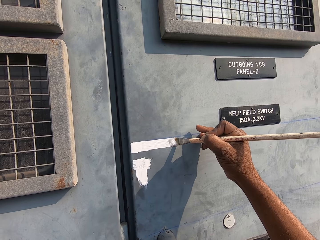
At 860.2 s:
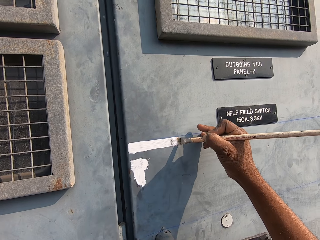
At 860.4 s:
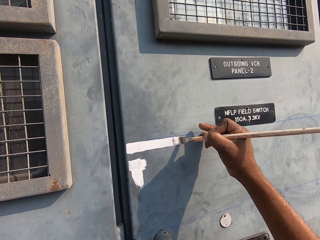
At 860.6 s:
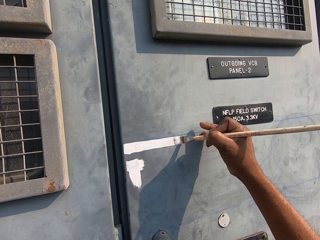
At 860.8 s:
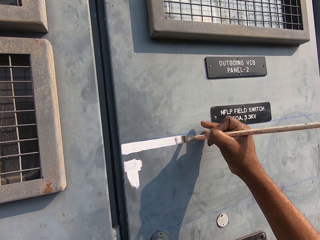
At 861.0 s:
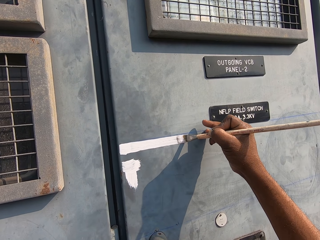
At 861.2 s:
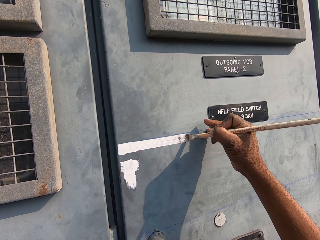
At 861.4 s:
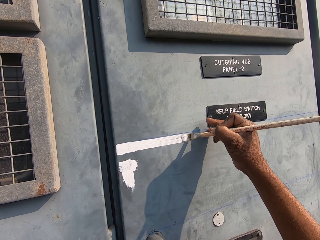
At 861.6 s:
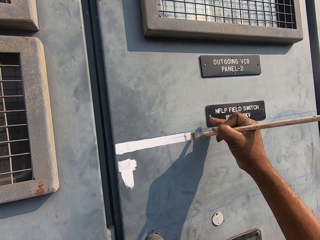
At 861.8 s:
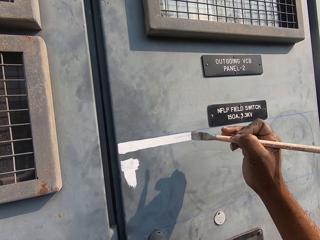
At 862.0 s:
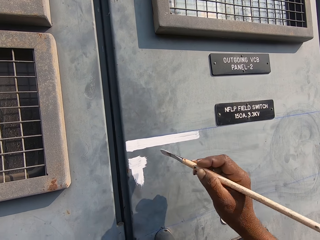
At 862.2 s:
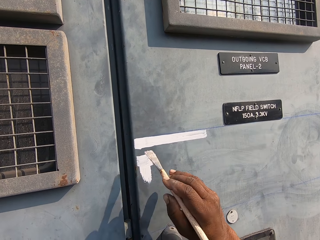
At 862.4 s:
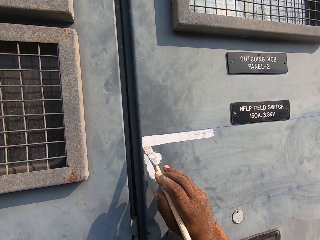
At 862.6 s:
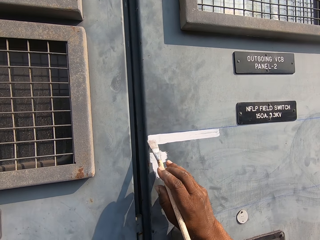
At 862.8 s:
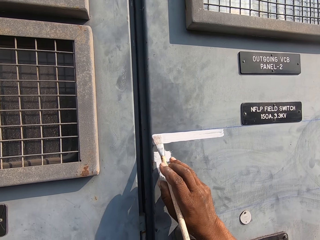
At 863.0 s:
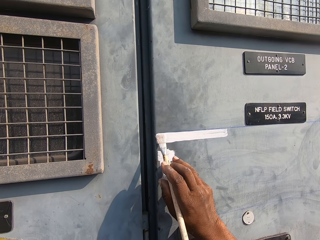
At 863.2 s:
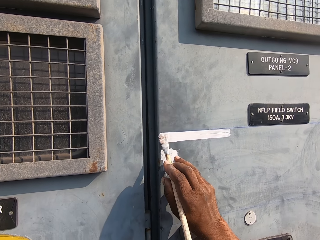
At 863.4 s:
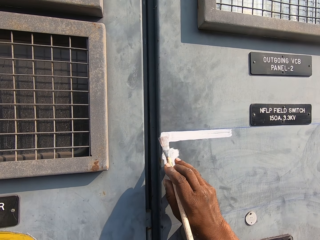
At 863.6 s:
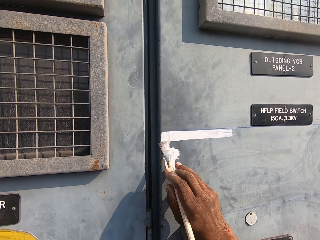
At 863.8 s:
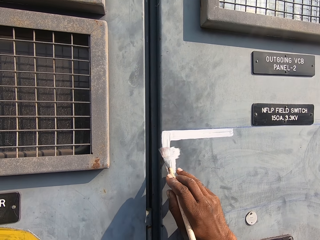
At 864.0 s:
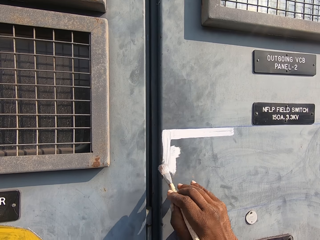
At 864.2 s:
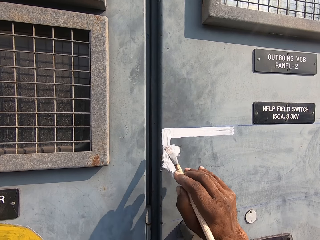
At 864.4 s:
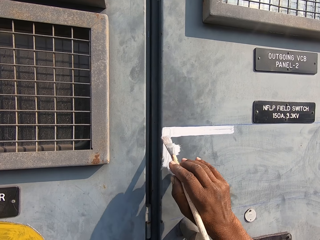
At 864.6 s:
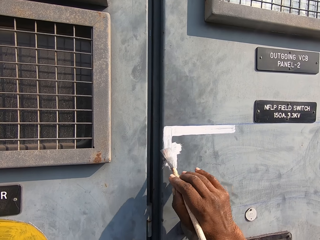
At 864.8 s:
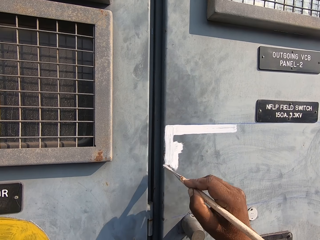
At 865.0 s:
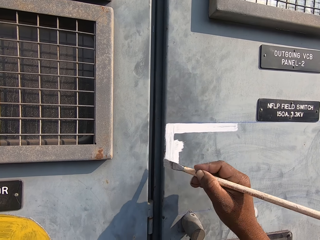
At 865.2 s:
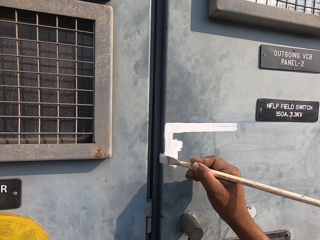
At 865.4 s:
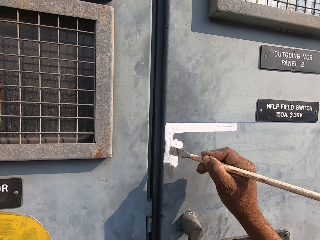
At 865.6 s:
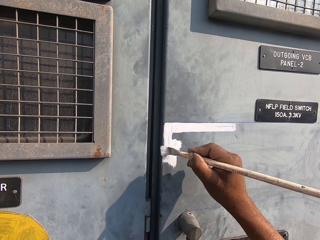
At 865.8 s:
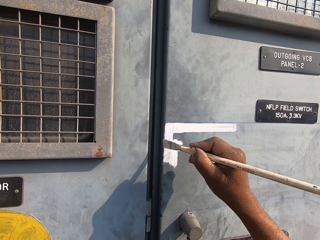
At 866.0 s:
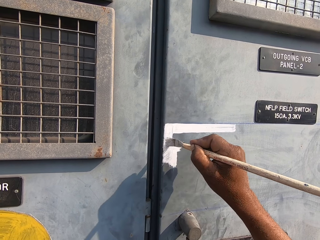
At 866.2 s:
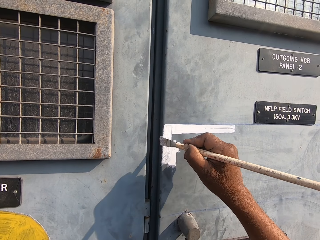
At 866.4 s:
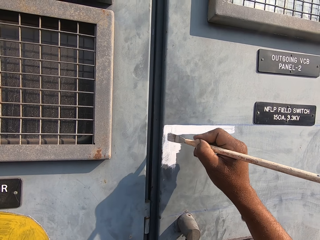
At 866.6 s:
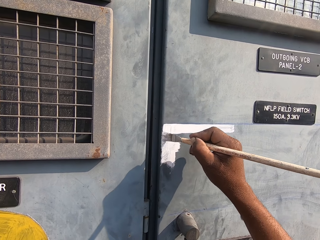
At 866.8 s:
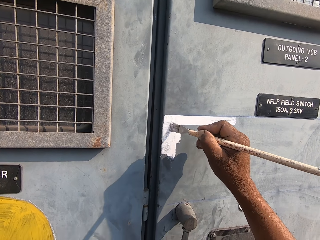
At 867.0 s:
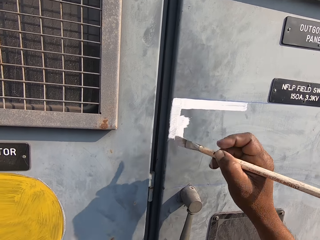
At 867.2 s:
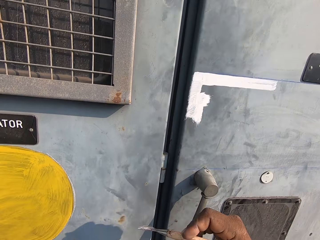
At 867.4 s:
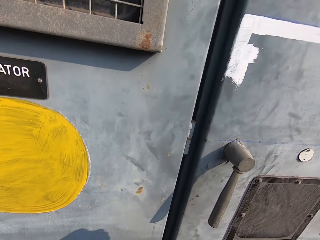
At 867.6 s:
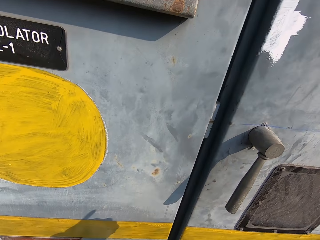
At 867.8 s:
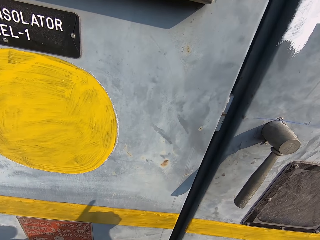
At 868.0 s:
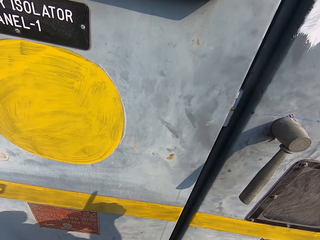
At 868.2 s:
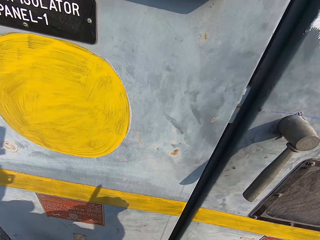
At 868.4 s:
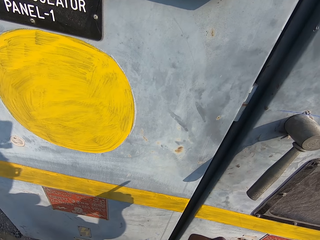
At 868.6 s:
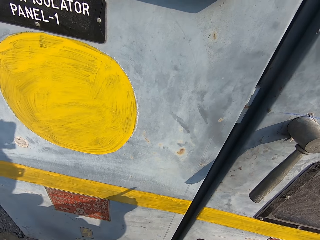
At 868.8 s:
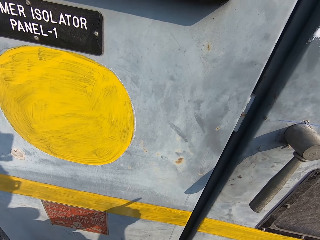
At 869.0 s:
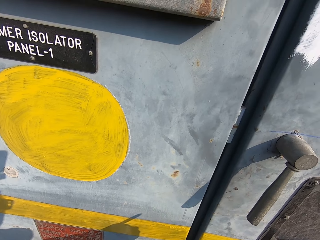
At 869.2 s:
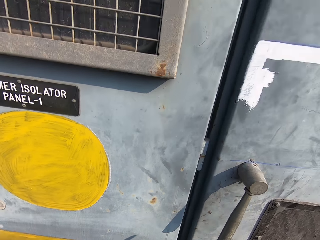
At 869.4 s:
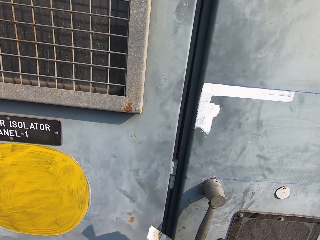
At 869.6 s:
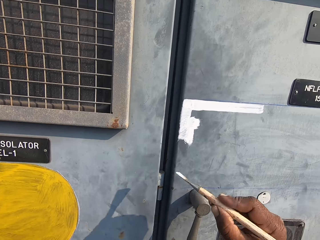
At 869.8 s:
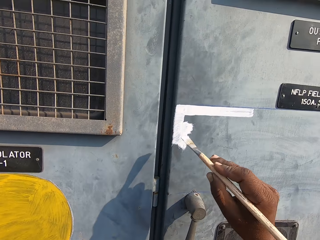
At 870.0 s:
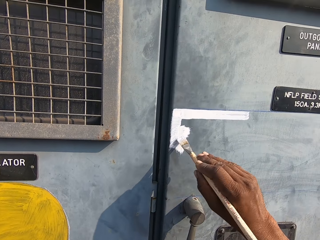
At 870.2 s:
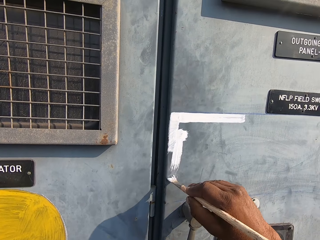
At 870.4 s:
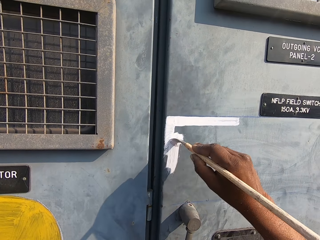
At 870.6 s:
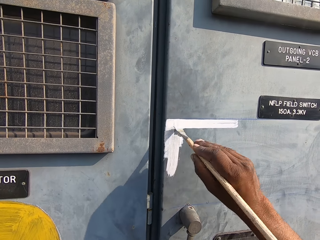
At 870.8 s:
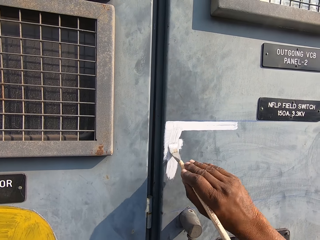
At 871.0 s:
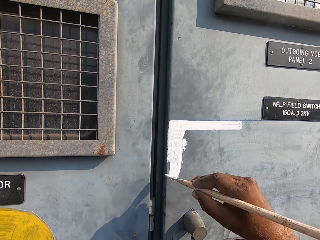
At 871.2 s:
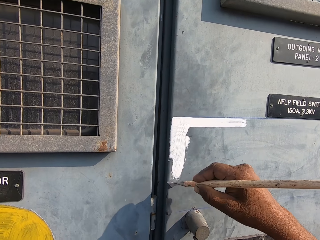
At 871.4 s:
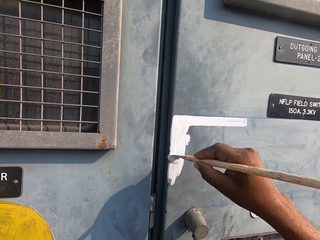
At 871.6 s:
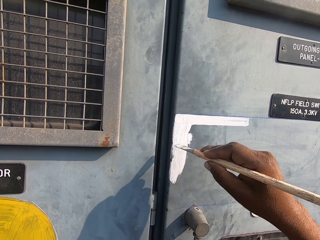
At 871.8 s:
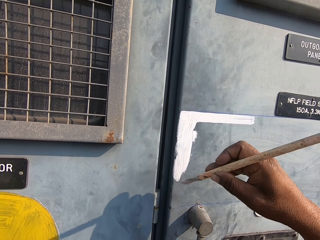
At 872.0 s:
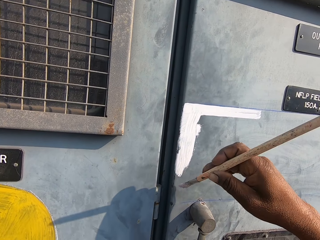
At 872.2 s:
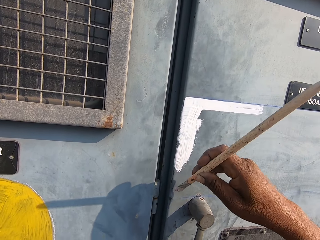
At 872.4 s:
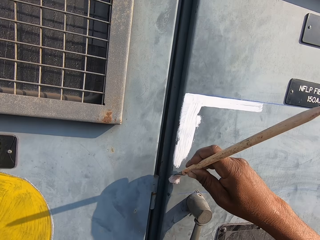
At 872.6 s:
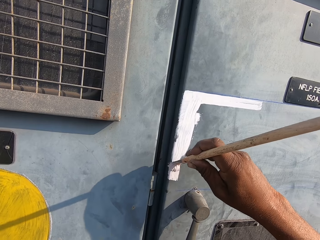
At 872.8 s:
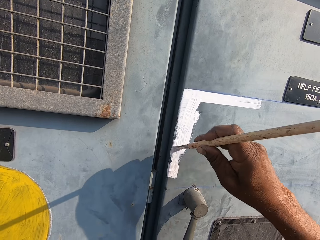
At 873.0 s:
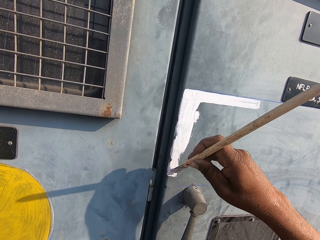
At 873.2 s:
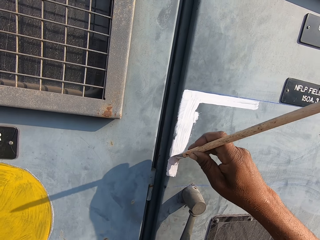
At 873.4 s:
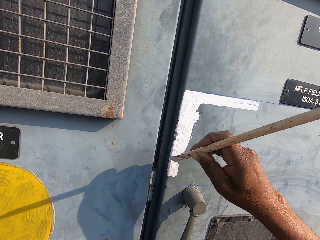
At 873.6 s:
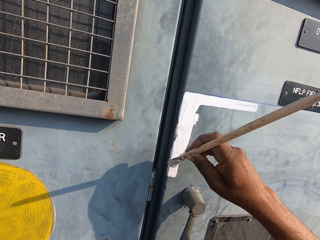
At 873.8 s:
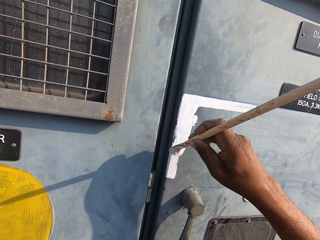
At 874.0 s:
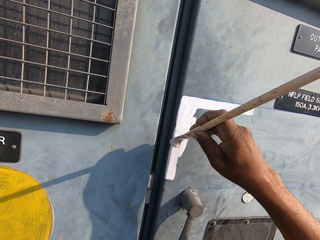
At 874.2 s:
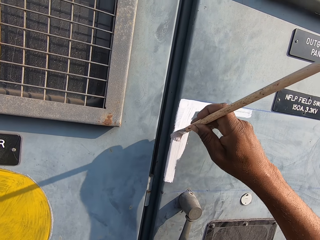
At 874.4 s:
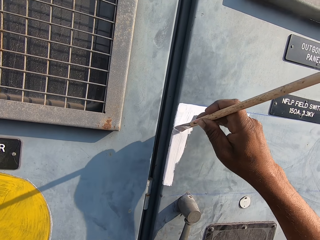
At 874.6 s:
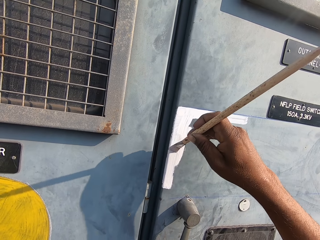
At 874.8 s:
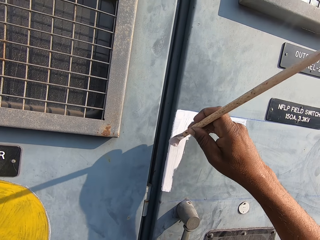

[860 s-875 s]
The camera wearer dips a painting brush in paint. They paint a field switch door.

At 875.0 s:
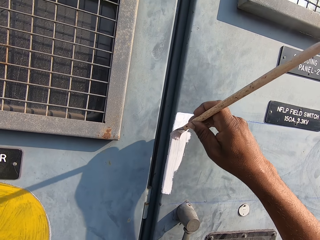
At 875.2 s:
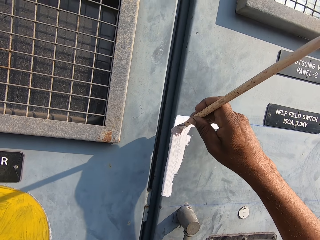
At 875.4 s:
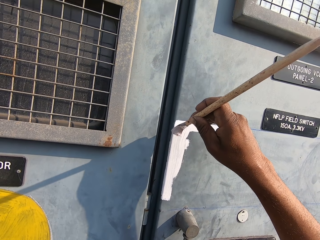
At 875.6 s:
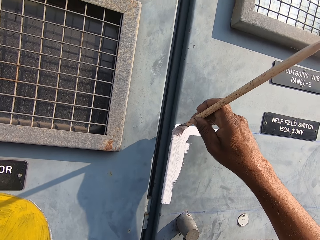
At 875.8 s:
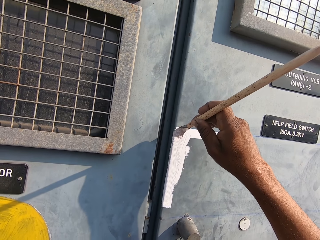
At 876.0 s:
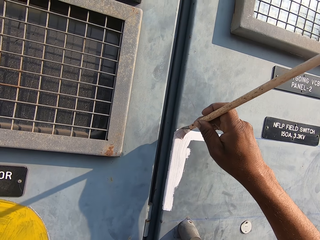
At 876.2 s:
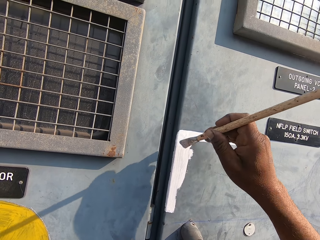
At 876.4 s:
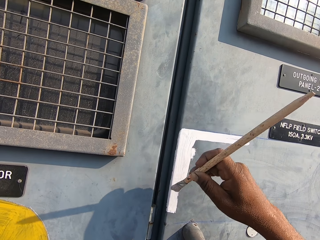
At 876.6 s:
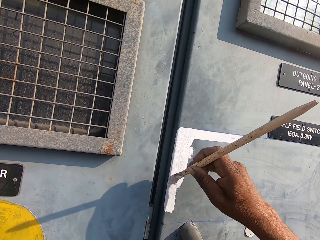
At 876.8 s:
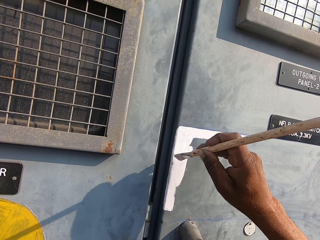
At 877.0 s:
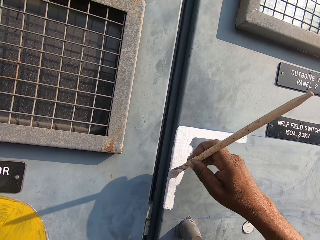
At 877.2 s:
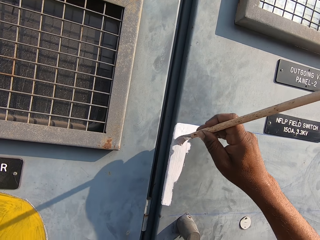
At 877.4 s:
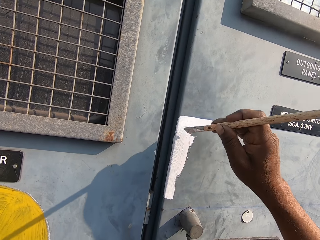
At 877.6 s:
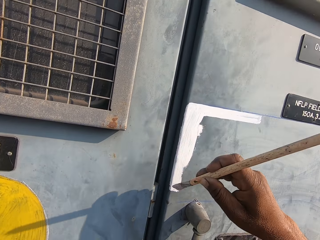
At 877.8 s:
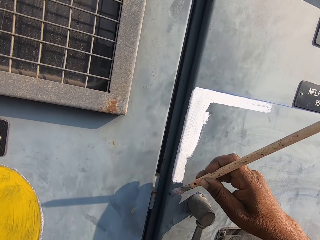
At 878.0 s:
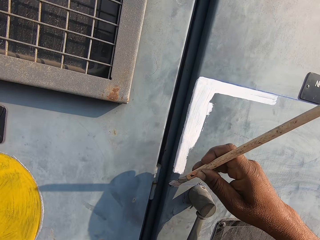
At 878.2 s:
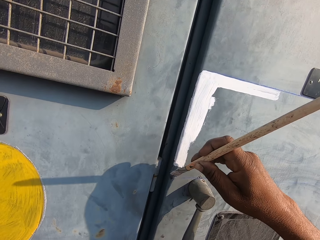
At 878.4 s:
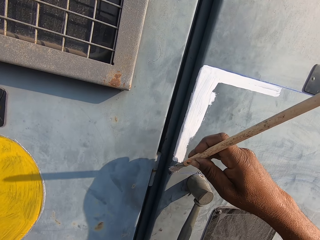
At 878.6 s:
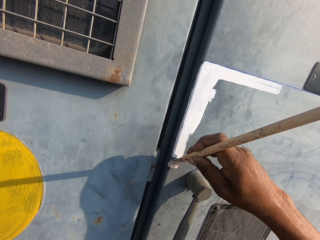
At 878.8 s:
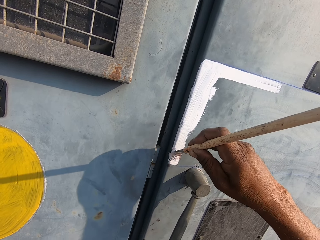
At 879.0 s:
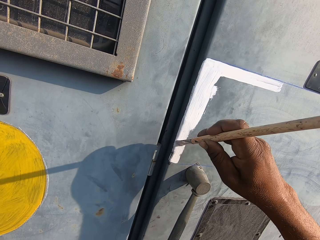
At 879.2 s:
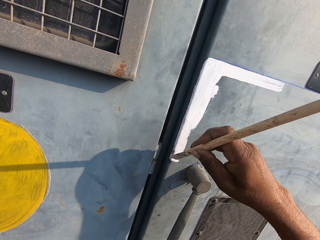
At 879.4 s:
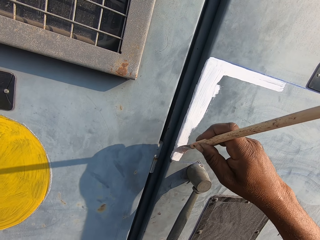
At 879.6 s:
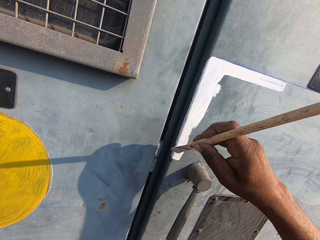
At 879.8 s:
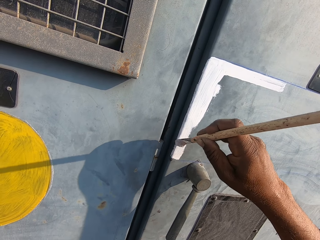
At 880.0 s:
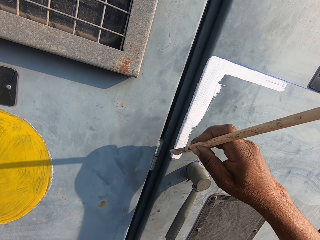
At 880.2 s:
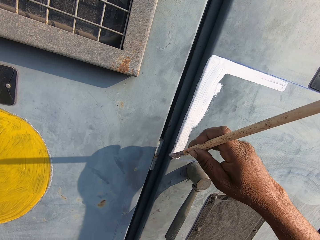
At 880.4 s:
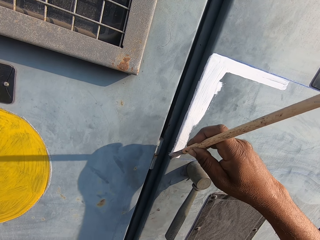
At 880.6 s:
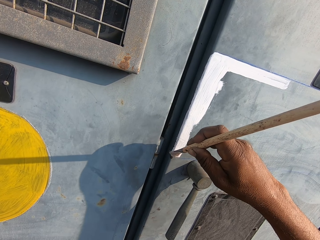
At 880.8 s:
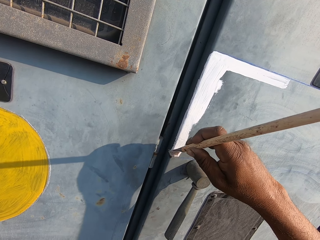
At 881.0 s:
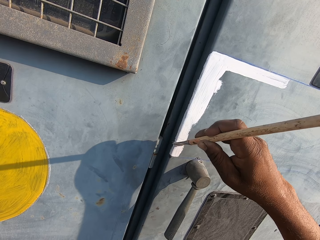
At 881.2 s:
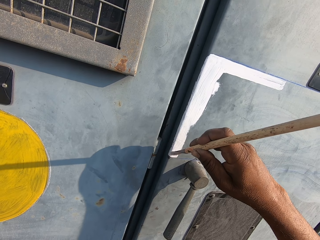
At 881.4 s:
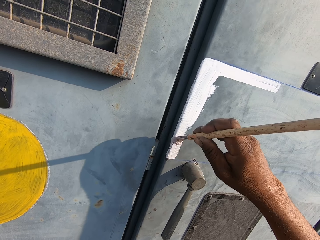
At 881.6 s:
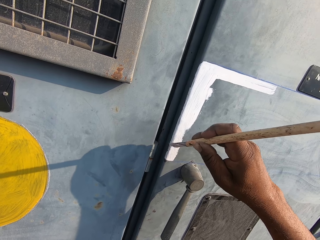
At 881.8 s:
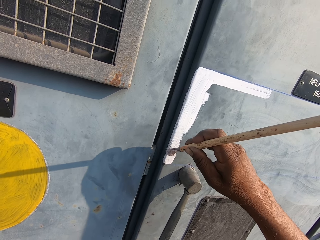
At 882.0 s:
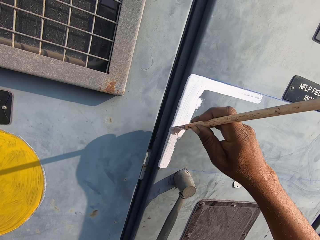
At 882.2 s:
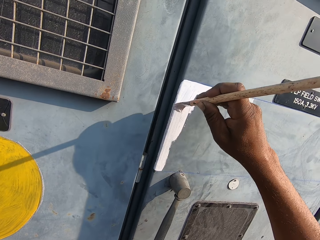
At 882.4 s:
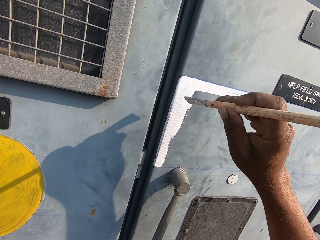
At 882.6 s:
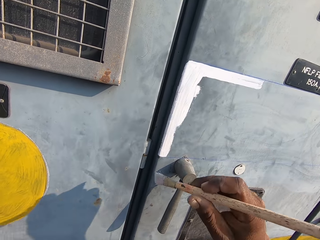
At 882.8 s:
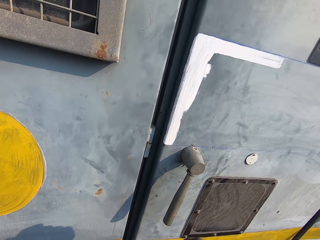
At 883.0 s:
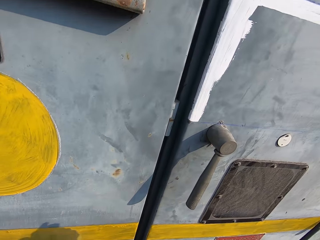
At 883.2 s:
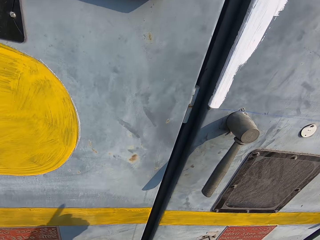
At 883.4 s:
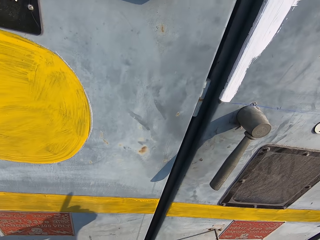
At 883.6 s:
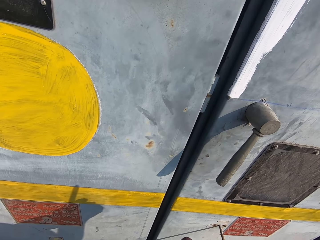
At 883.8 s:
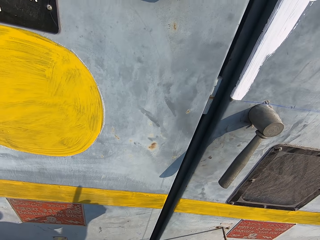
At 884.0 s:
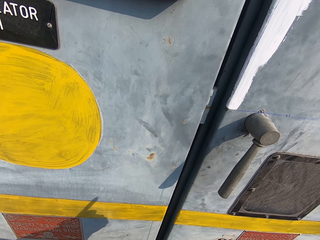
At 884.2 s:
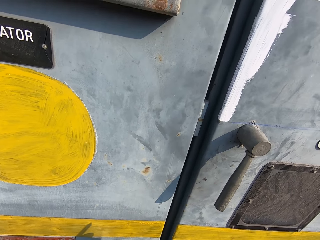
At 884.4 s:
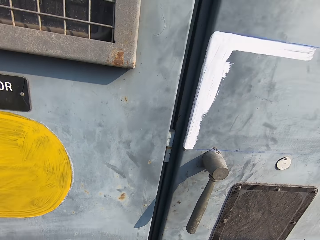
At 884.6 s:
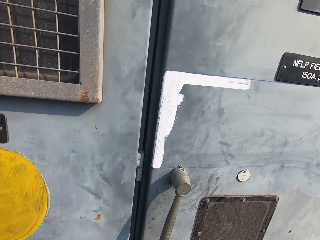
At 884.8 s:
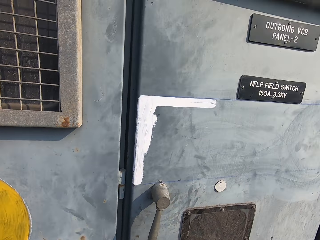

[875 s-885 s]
The camera wearer dips the painting brush in the tin of paint.
